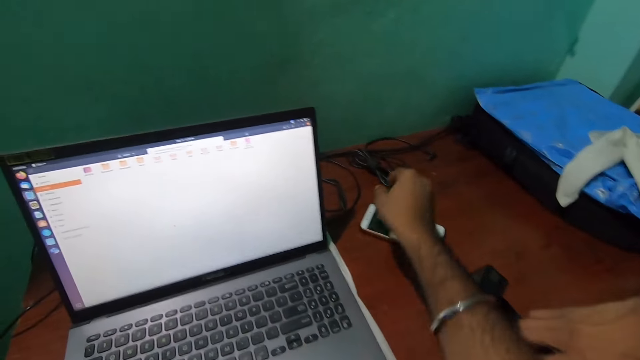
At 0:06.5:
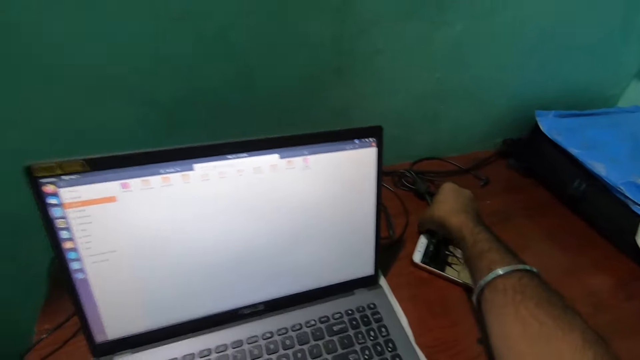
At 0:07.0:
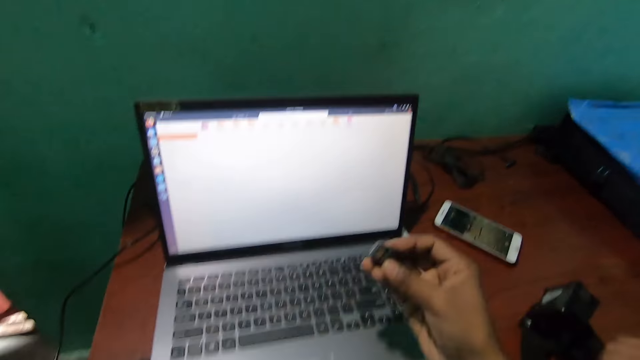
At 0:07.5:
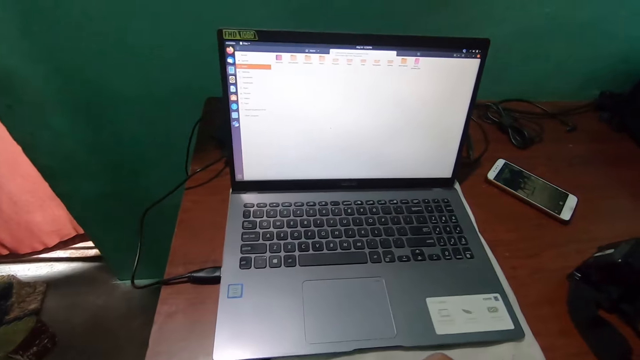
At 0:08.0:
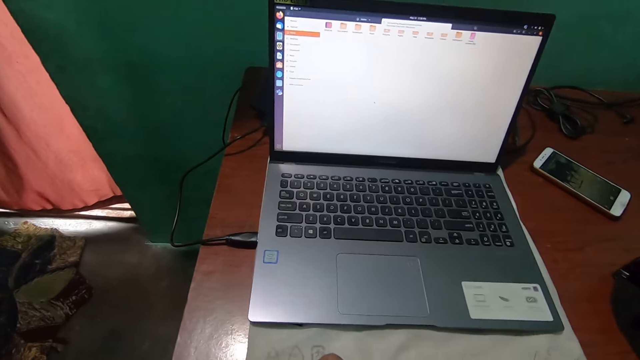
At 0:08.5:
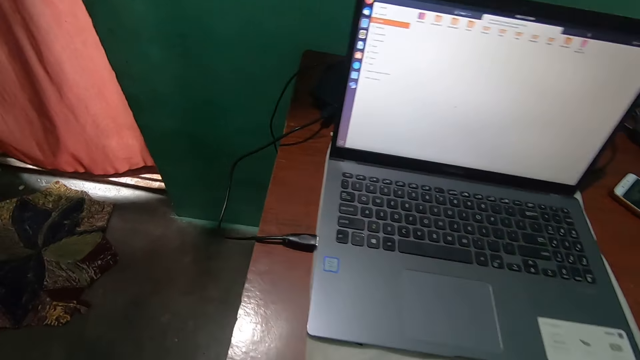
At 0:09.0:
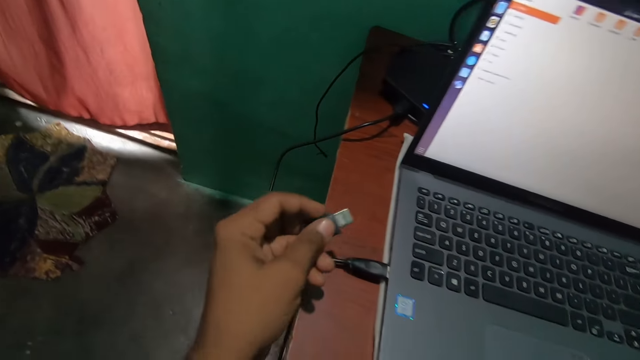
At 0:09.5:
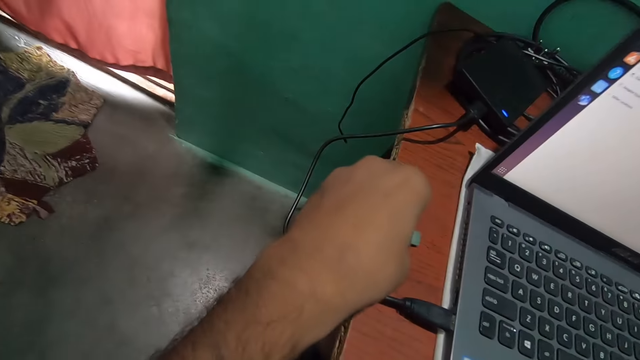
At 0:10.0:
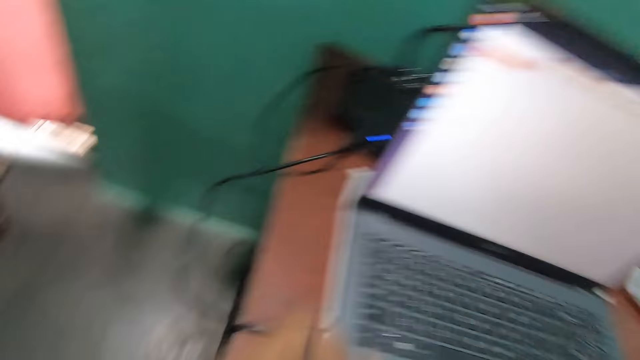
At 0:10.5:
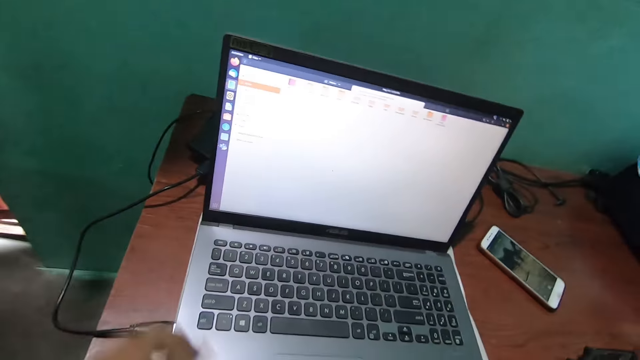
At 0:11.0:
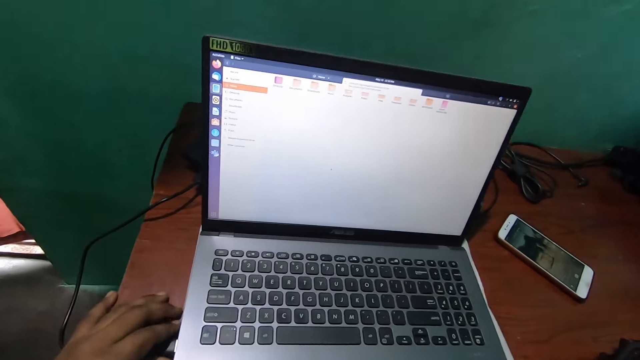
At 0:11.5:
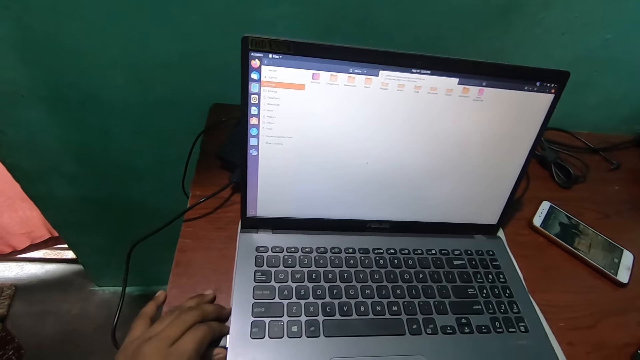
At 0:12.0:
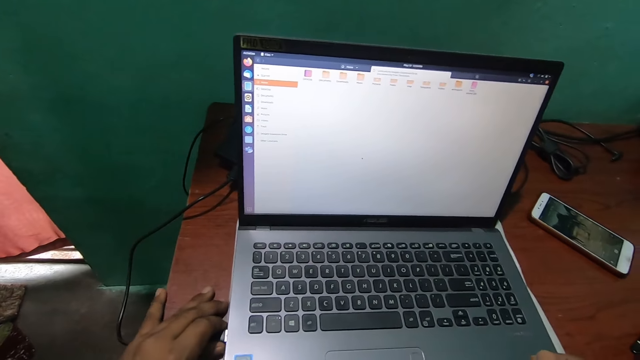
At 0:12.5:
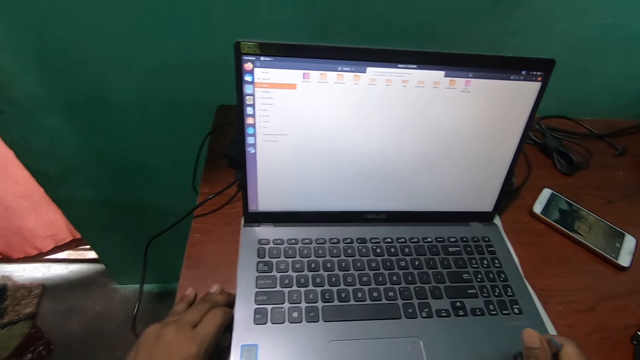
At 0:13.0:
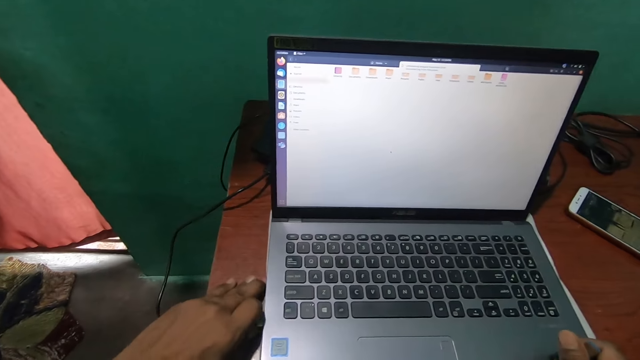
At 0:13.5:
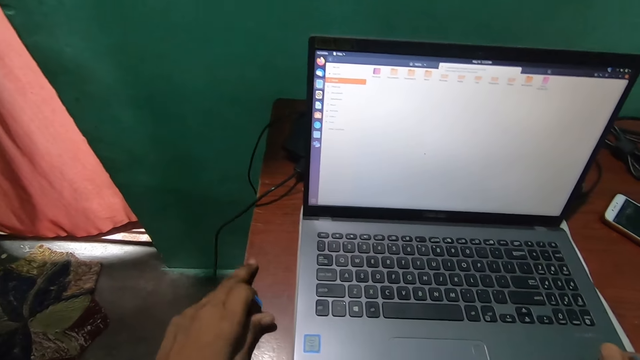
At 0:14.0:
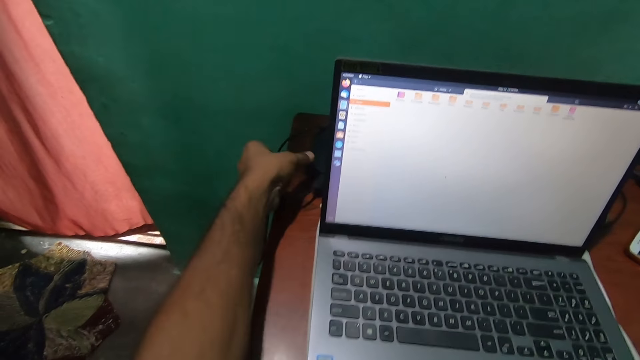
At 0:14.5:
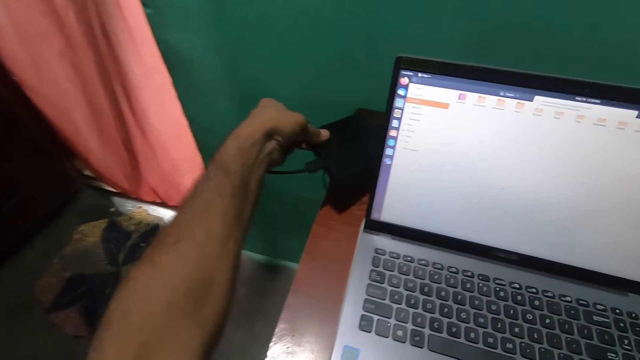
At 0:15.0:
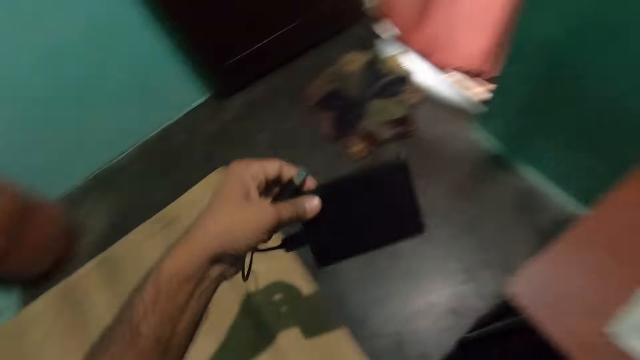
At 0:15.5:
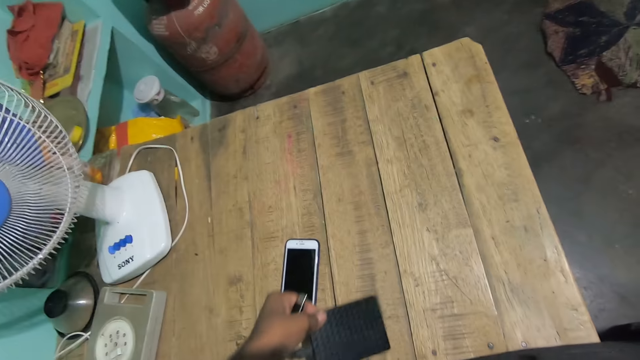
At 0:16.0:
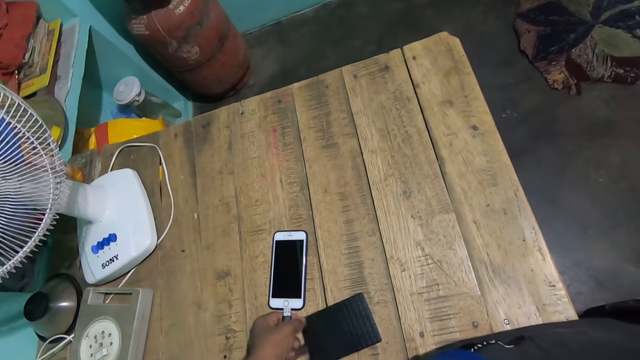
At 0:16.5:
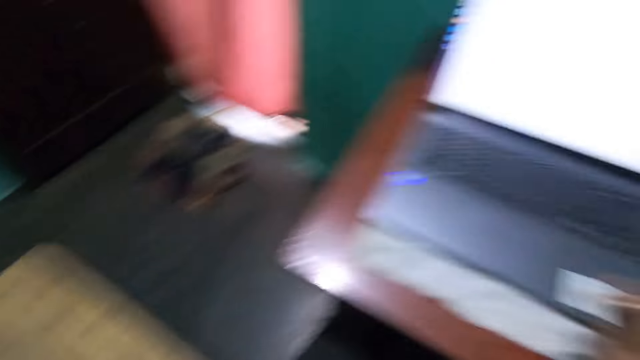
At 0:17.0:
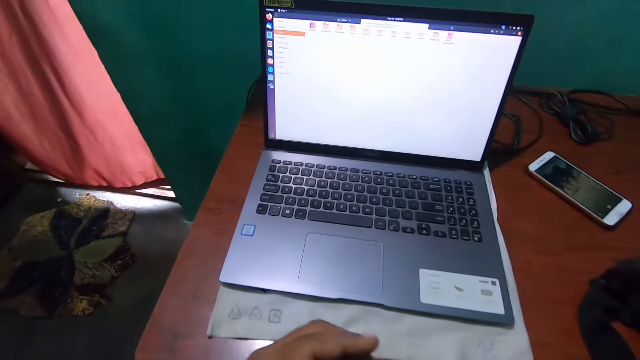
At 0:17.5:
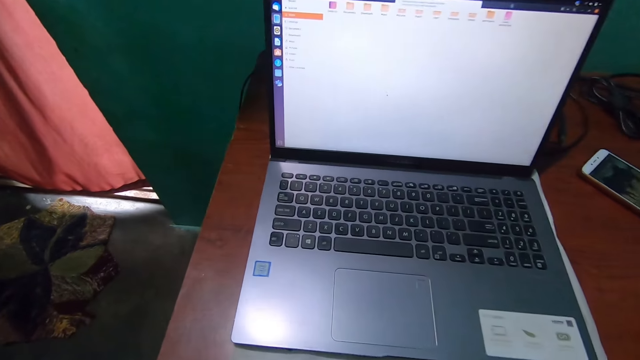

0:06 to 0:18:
The camera wearer takes a flash drive from the desk. They drop the flash drive on the desk. They unplug a USB cable from the laptop with the left hand. They pick up an external hard drive from the desk with the left hand. They place the external hard drive on the table.

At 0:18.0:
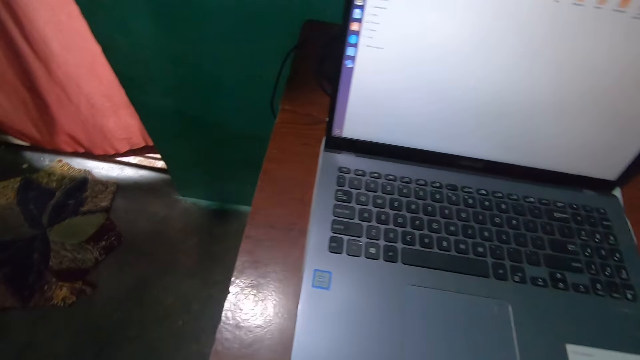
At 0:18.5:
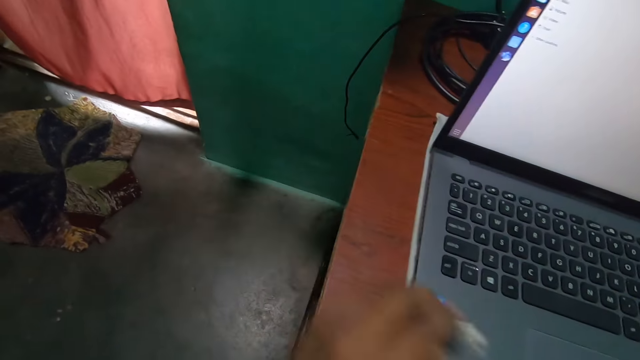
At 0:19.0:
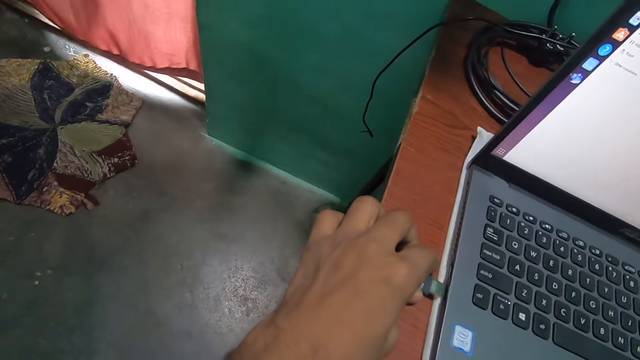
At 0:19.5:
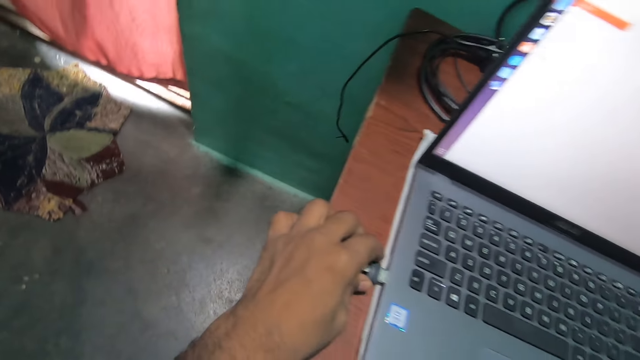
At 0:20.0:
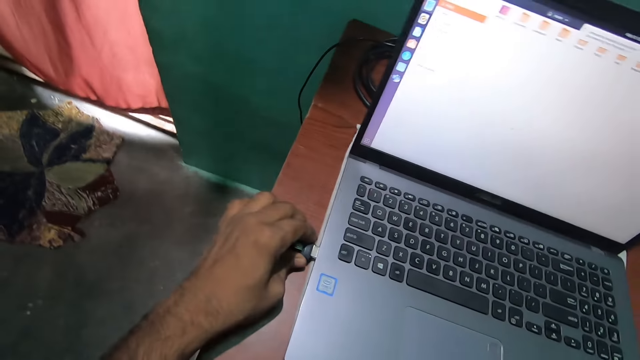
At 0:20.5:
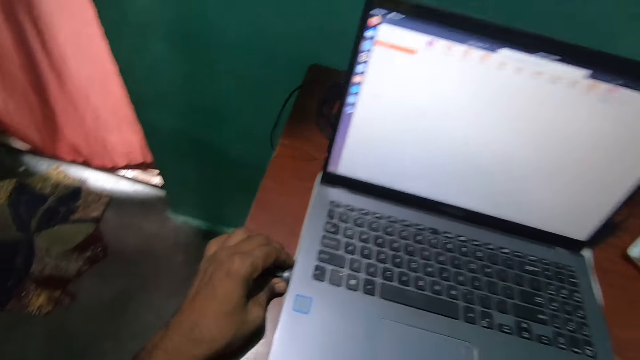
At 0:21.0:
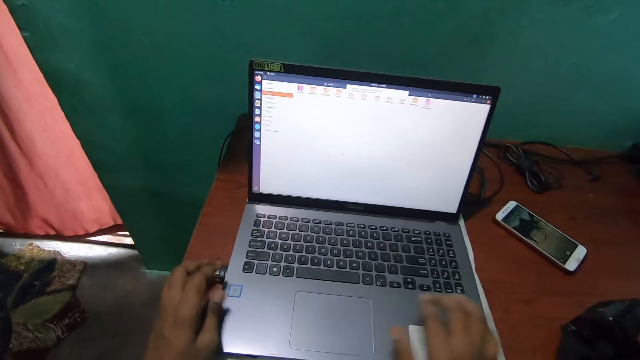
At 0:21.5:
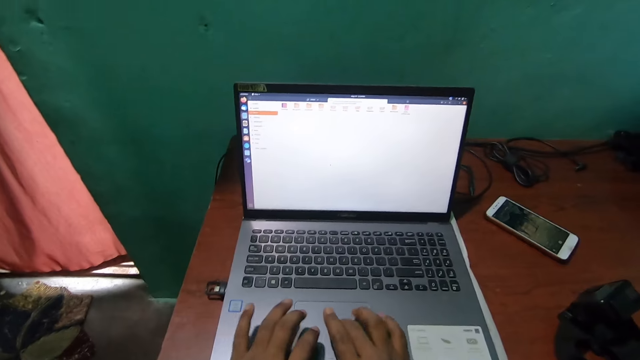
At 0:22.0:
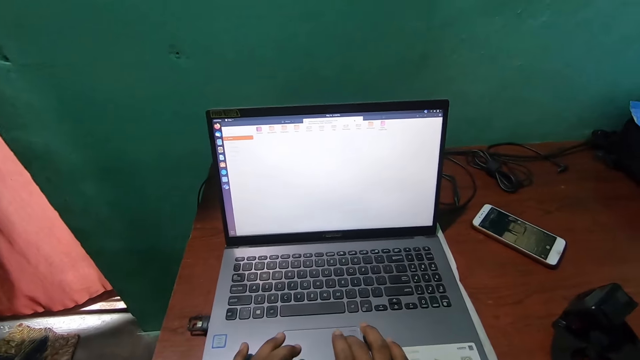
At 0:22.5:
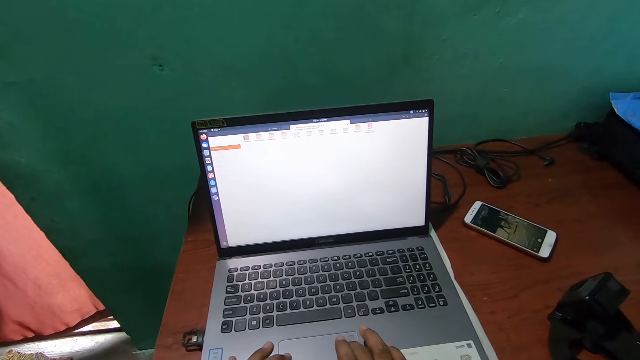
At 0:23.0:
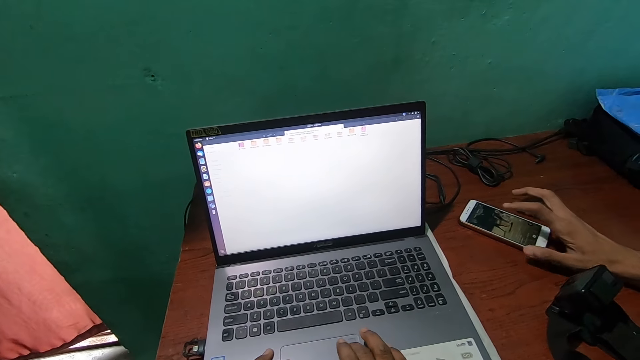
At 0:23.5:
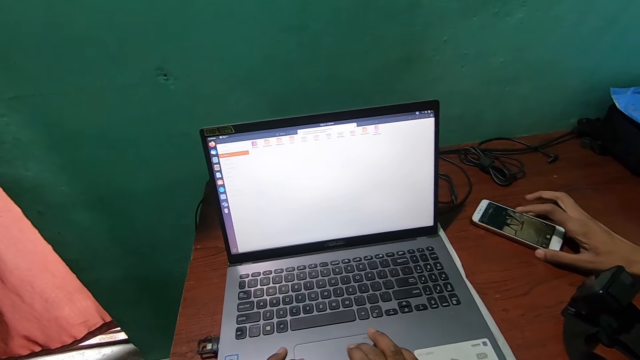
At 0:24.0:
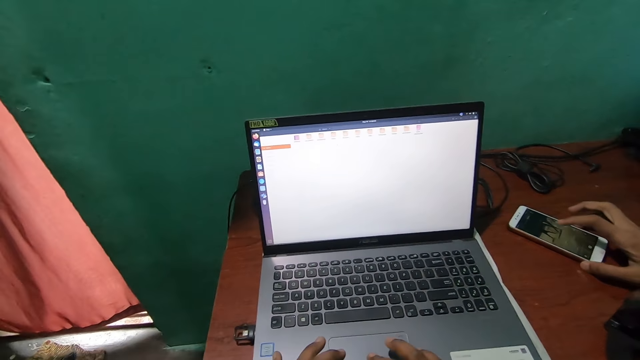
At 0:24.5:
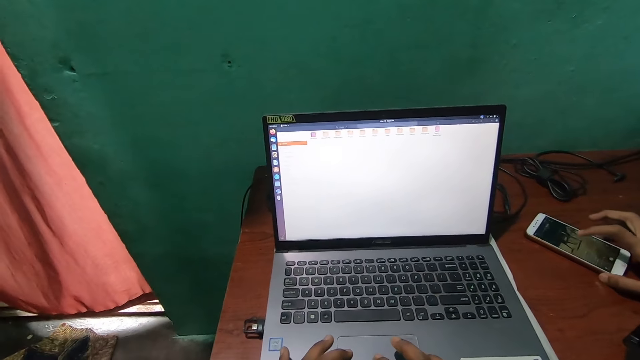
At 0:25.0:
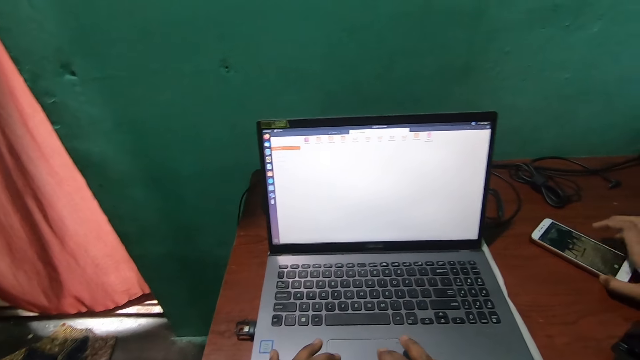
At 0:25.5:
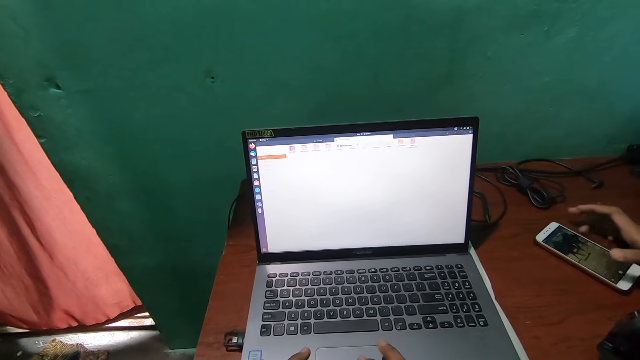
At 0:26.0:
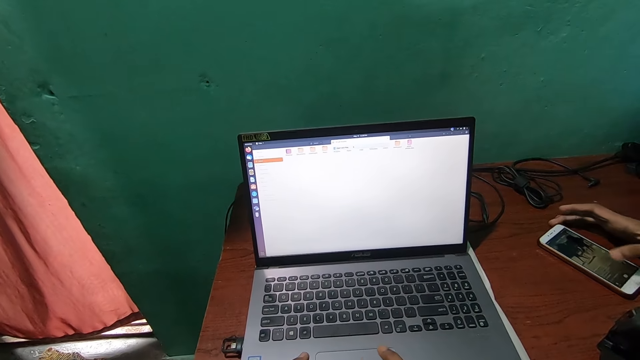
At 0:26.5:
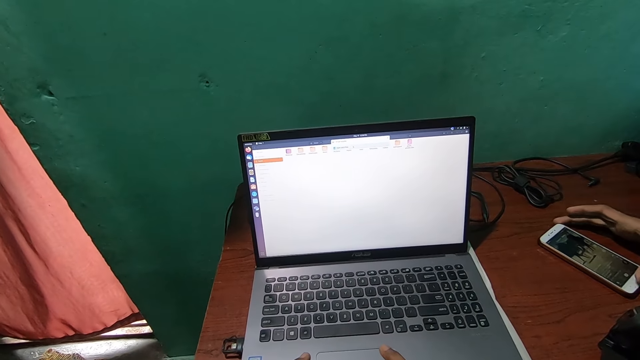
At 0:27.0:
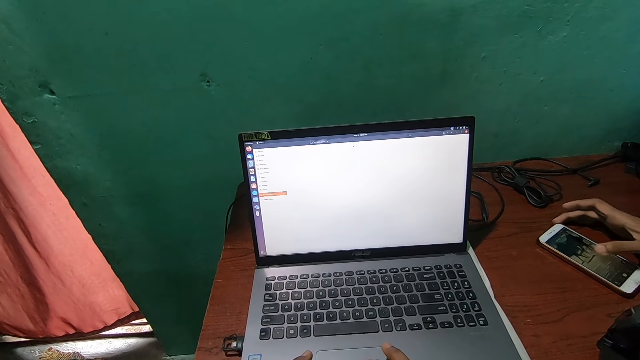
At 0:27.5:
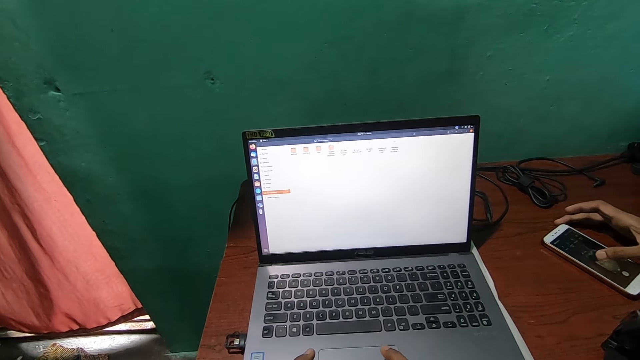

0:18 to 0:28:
The camera wearer inserts the flash drive in the laptop. They operate the laptop with both hands. A person uses a mobile phone.
